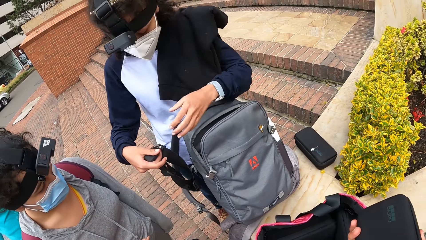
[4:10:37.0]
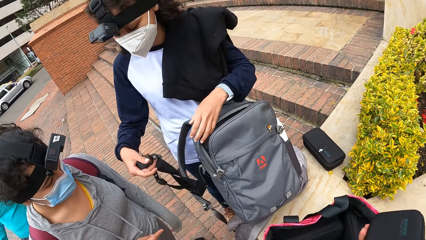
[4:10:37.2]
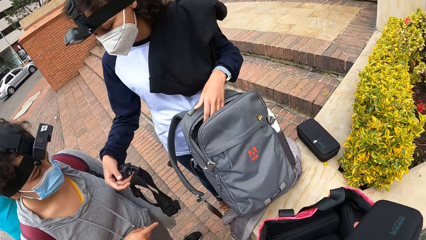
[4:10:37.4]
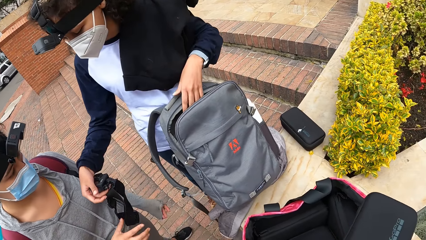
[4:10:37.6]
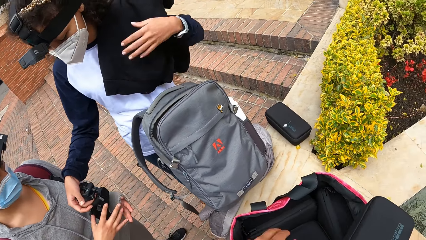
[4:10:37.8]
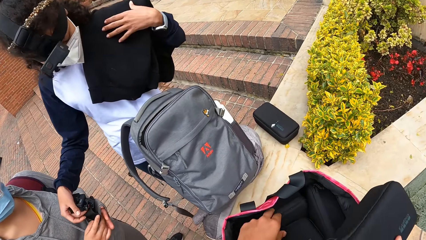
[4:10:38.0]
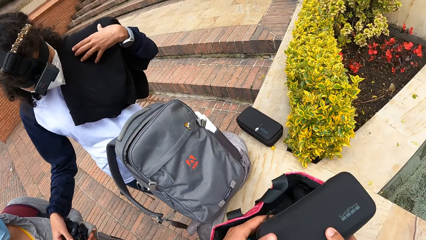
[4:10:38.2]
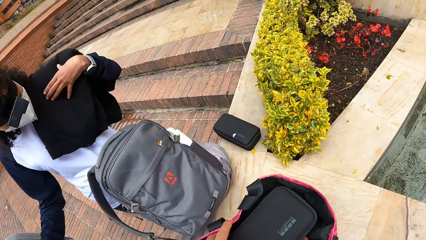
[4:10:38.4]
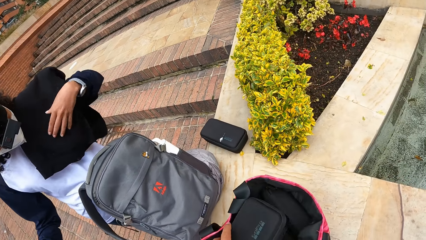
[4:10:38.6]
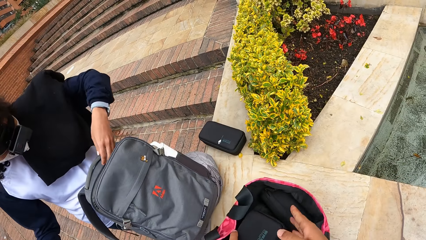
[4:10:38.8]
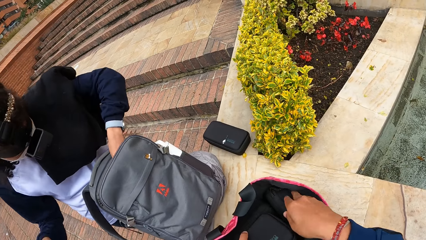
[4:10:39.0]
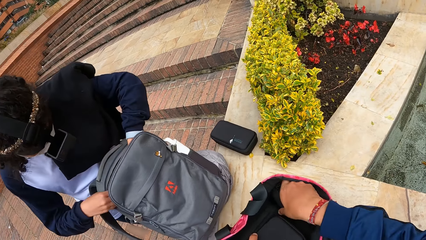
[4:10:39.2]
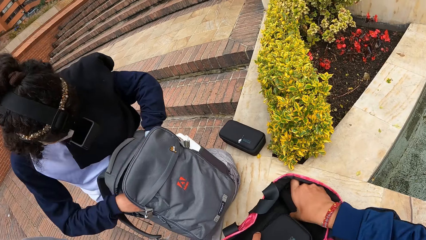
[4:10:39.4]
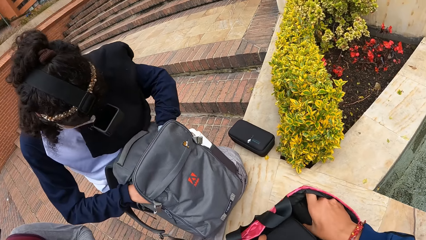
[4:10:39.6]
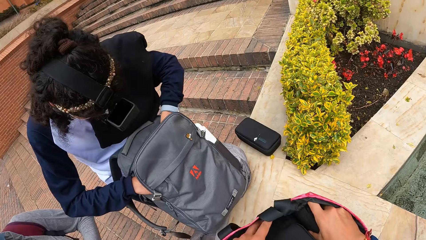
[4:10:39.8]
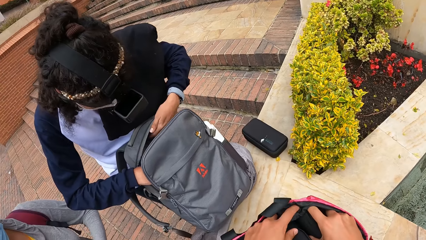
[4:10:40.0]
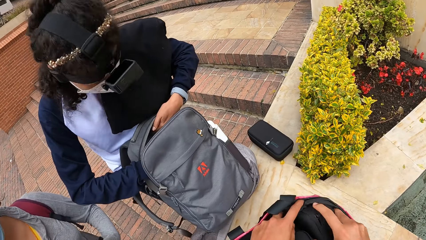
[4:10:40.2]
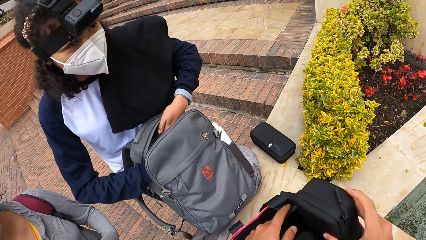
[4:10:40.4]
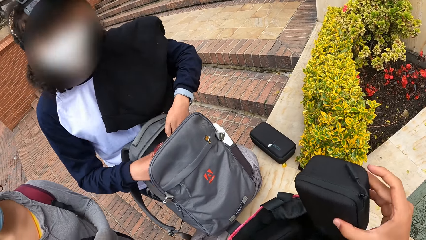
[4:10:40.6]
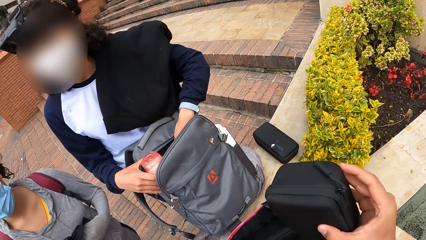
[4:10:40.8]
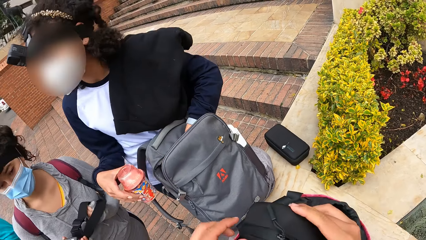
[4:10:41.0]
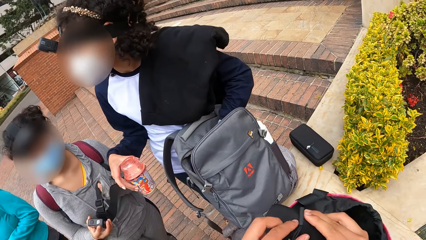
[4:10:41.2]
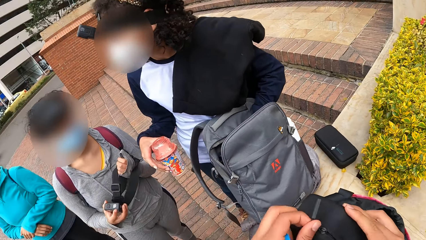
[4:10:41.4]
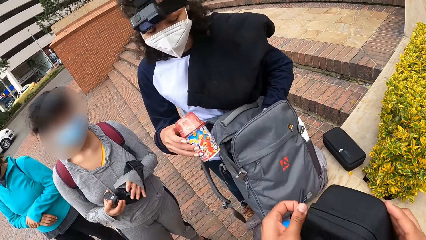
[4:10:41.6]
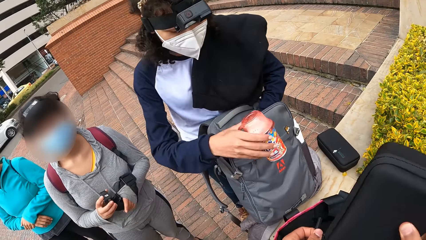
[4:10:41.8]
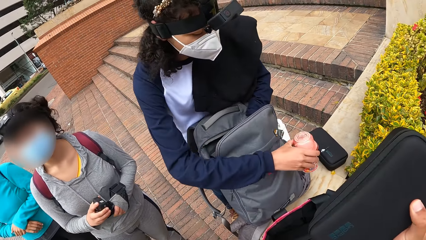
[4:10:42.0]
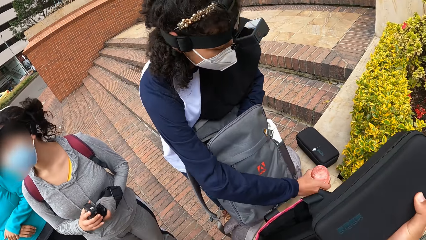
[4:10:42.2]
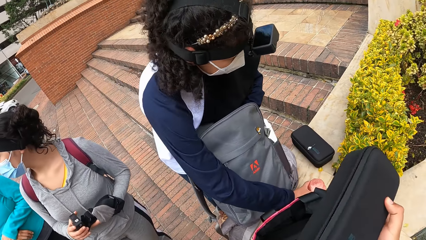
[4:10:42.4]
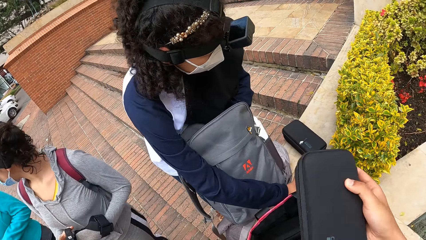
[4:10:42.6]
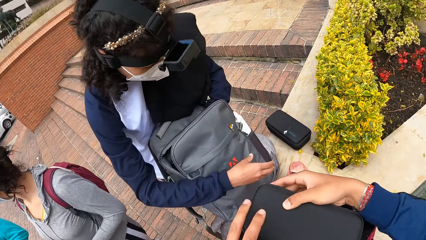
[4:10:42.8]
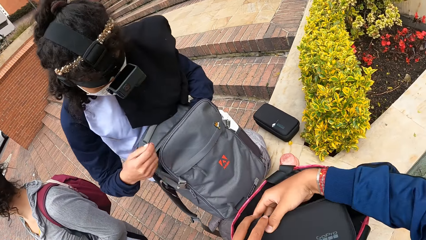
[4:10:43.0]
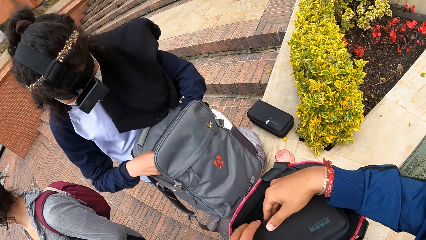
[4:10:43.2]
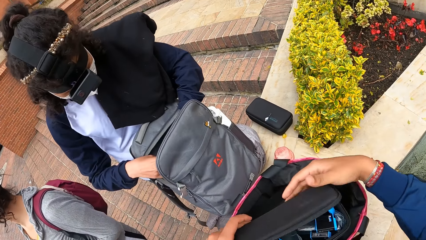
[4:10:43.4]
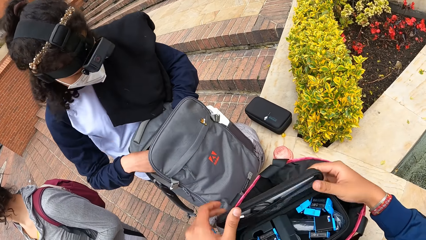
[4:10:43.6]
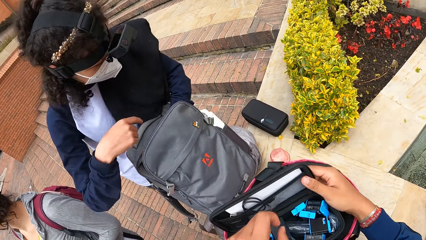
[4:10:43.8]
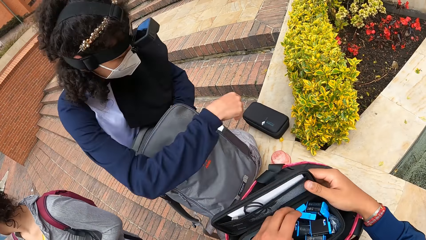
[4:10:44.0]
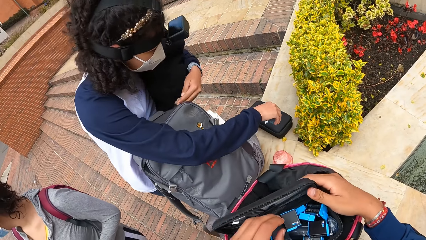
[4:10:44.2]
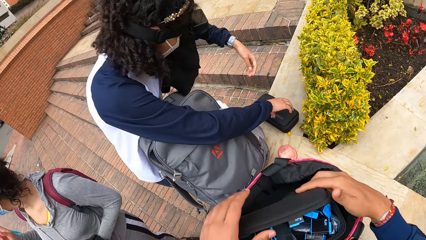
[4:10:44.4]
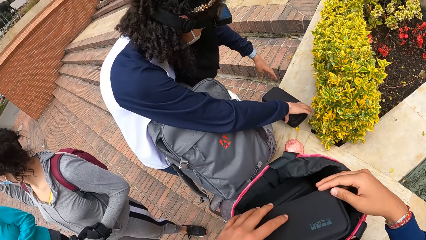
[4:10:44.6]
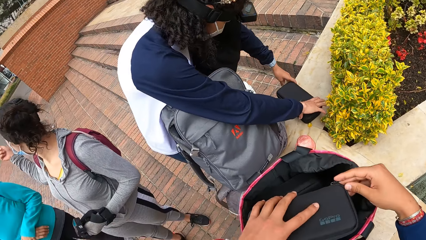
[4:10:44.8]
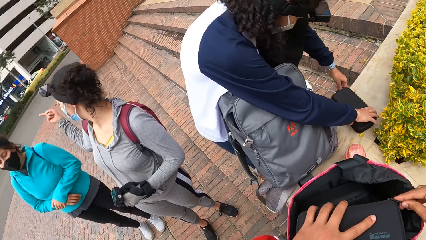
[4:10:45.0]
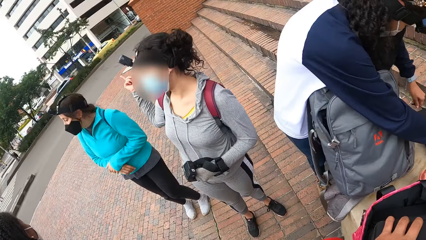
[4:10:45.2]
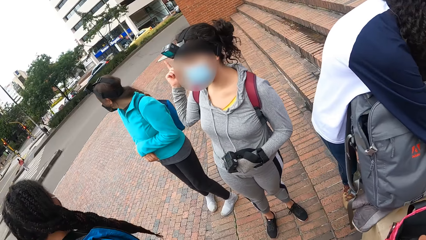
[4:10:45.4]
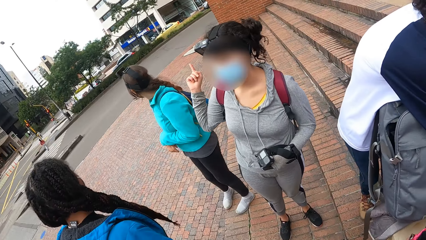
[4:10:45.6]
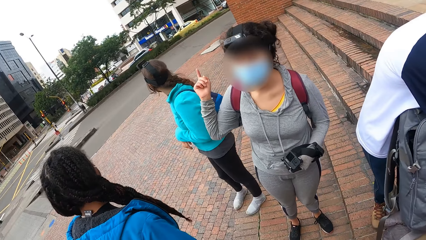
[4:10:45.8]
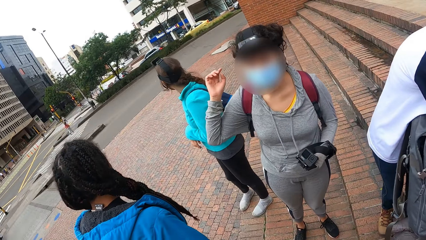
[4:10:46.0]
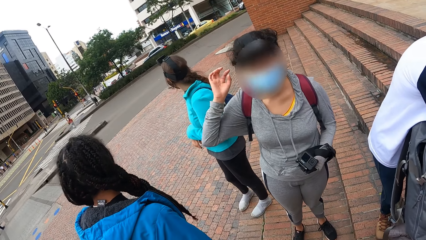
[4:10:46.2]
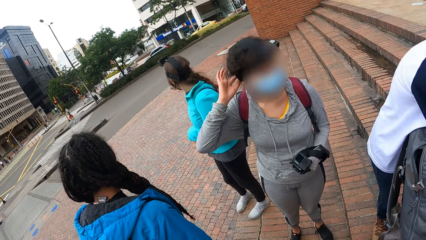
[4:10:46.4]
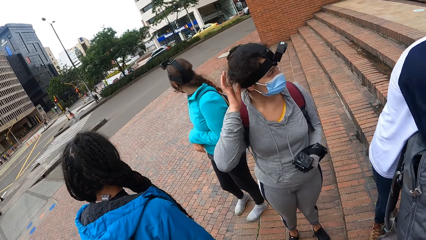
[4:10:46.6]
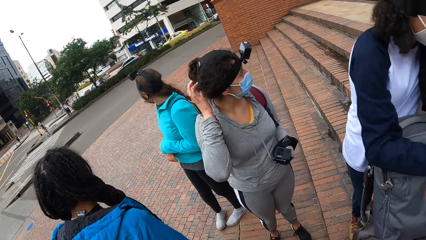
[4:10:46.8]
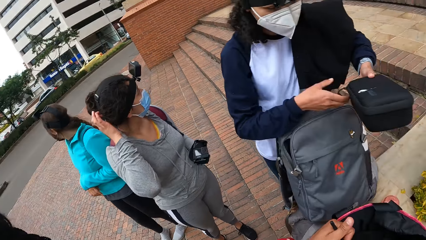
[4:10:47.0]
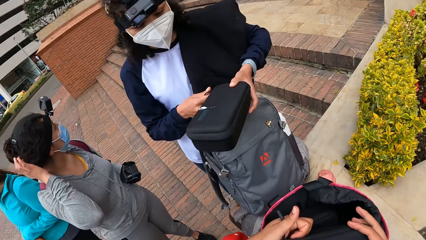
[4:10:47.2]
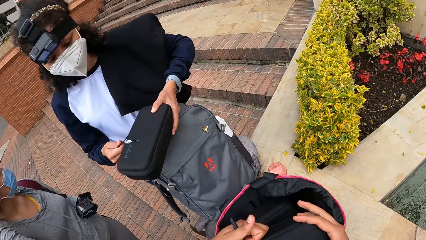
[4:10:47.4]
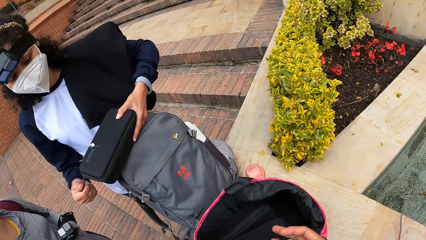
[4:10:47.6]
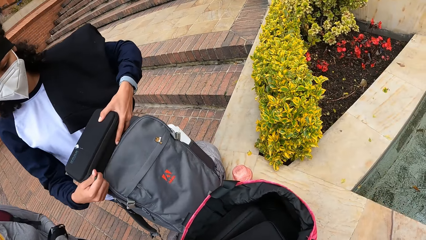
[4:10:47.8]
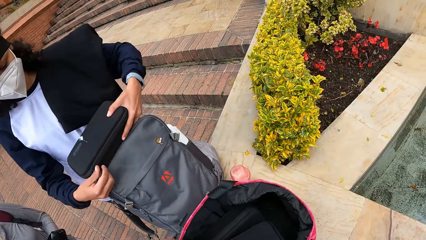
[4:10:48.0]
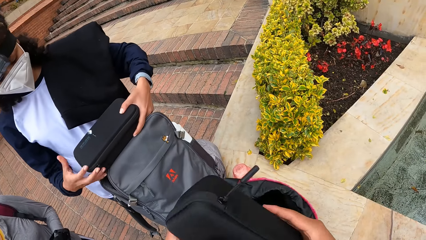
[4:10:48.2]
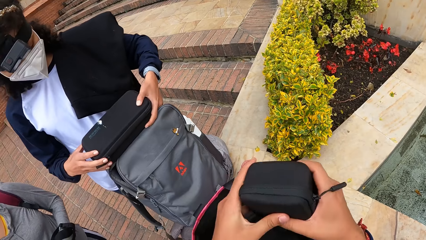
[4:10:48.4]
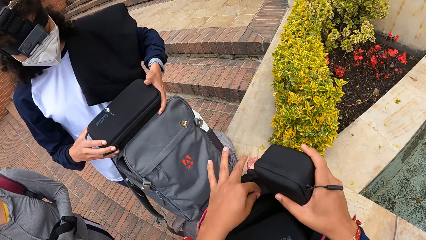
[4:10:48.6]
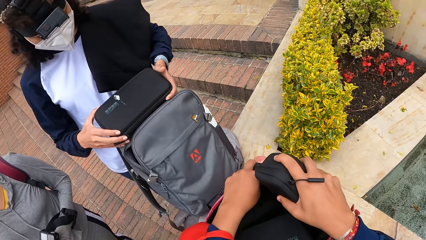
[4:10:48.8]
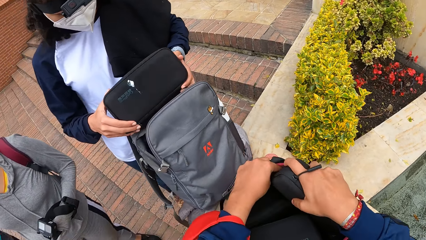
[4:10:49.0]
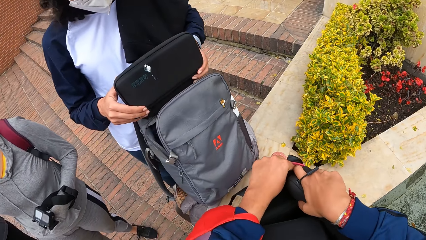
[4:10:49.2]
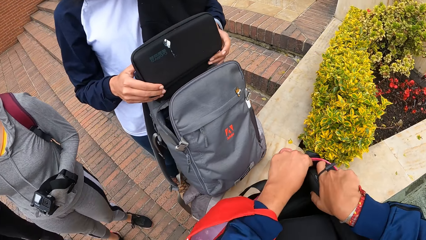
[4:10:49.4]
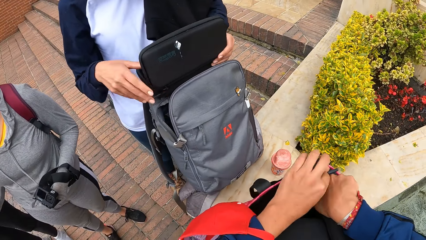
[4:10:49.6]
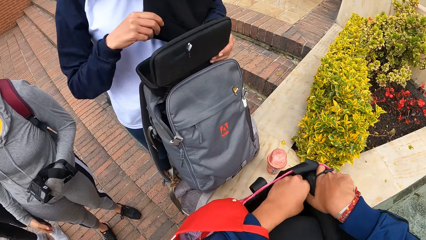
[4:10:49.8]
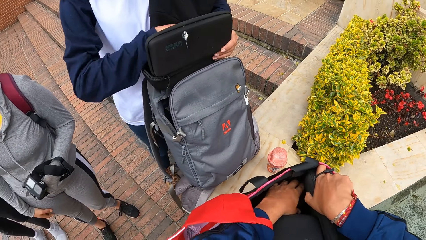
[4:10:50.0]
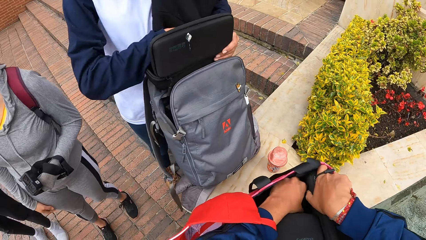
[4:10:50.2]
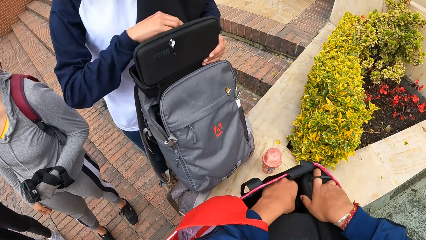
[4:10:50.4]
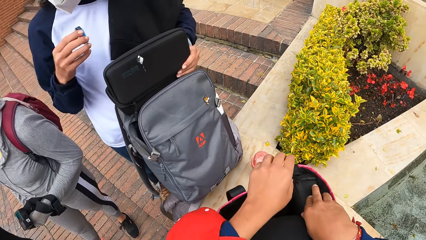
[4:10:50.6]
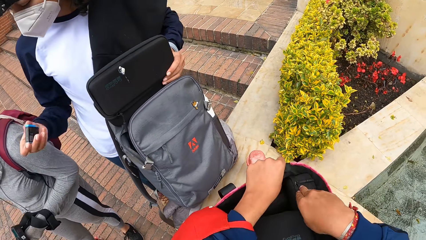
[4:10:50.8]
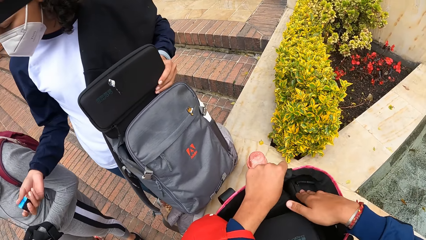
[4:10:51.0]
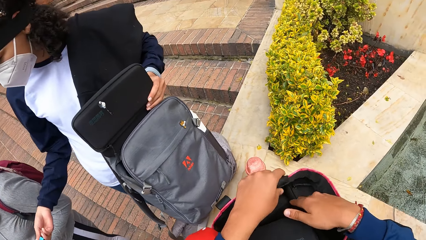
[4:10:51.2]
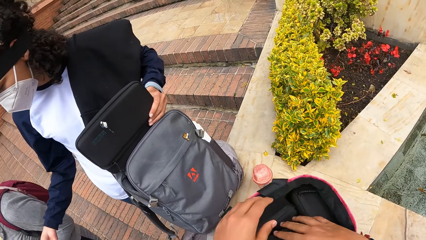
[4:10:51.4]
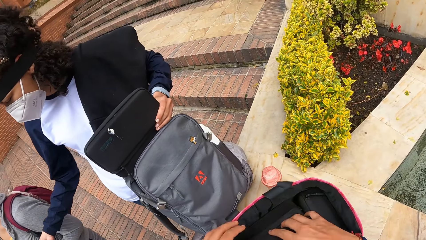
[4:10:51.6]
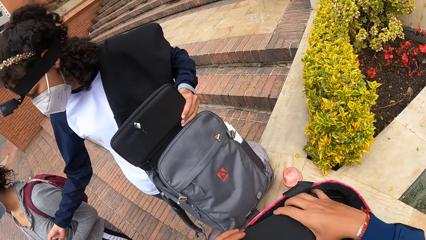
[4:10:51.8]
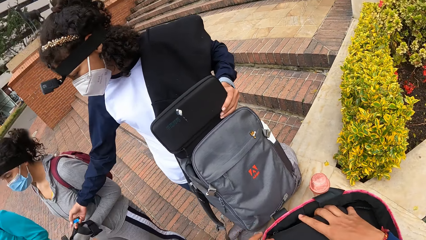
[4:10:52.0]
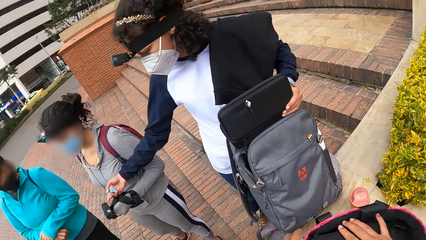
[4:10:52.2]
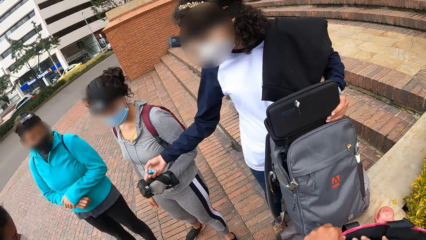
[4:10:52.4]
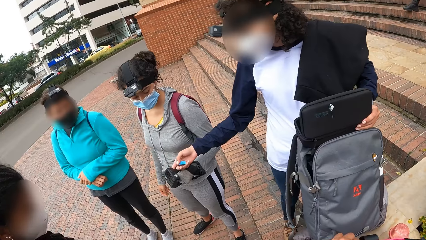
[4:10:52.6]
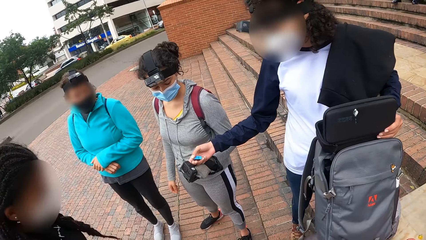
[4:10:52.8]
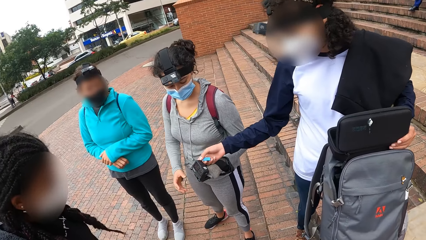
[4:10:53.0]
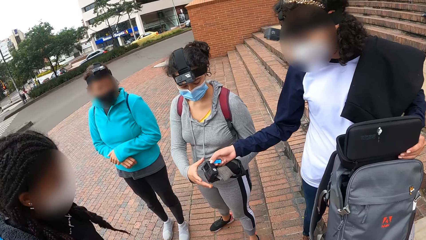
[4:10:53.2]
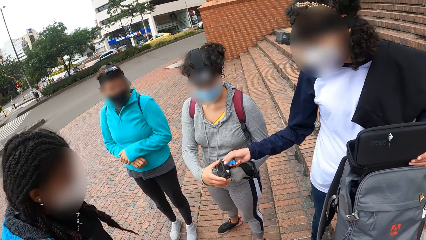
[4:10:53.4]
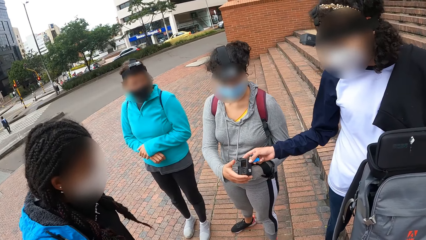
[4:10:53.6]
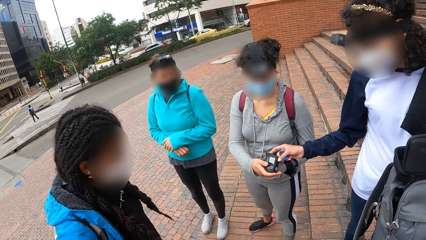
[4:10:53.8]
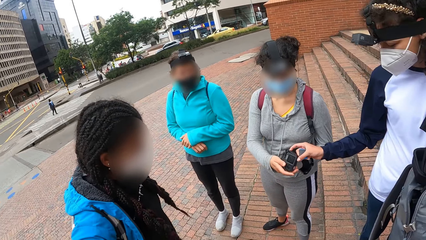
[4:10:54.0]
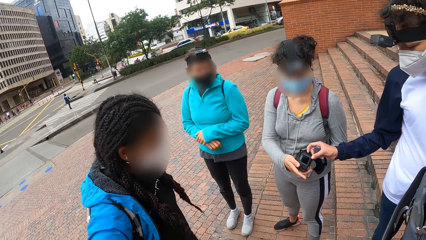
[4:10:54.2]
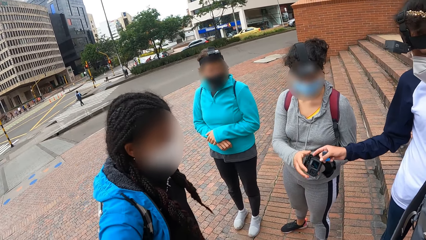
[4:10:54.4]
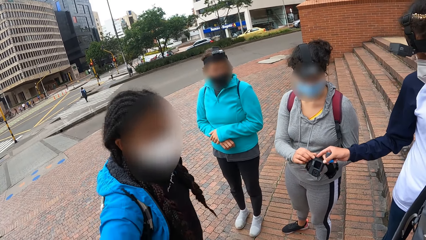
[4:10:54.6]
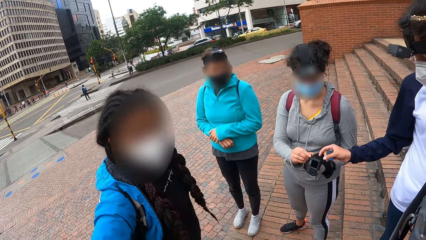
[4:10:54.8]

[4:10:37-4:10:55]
A woman hands the camera to another woman with her right hand. The camera wearer lifts a purse from the knapsack with her right hand and puts the bag down. The first woman brings out a cup from the backpack with her right hand. The camera wearer unzips the purse with her left hand. The first woman places the cup on the short wall with her right hand. The camera wearer opens the purse with her hands, places the battery in the purse with her left hand, and closes the purse with her hands. The first woman picks up the purse from the short wall with her hands. She unzips the purse with her left hand. The camera wearer places the purse in the knapsack with her right hand. The first woman carries a battery from the pack with her right hand. The camera wearer adjusts the purse in the knapsack with her right hand. The first woman touches the camera with her right hand. The other woman holds the camera with her hands.
